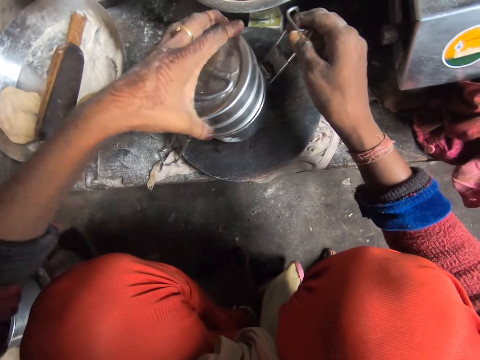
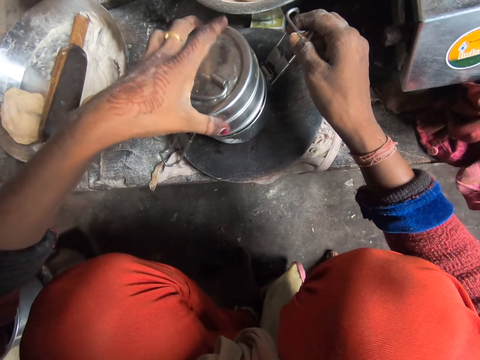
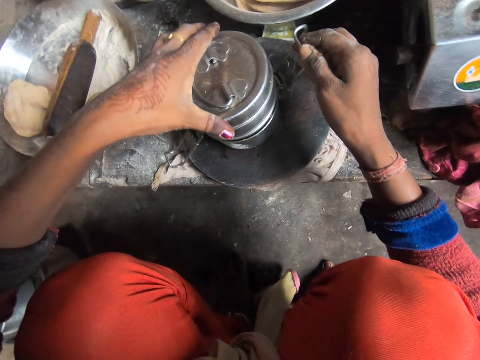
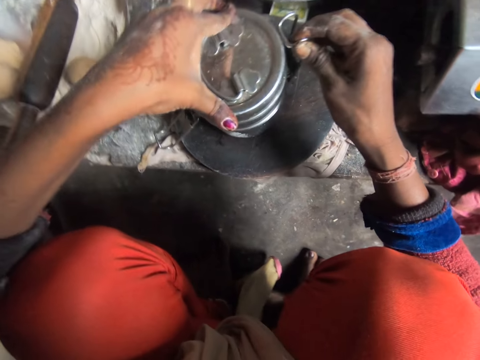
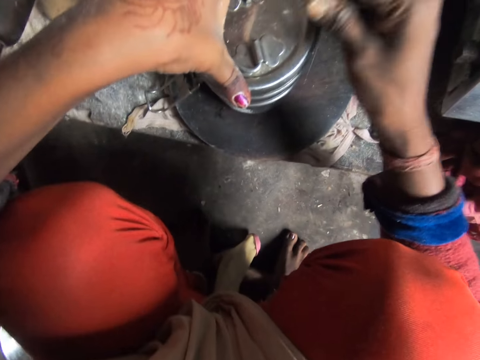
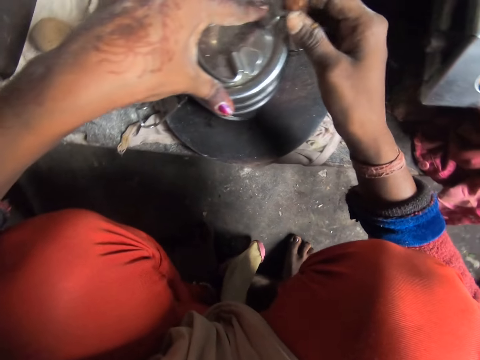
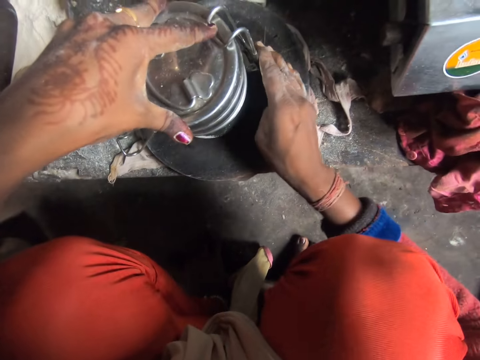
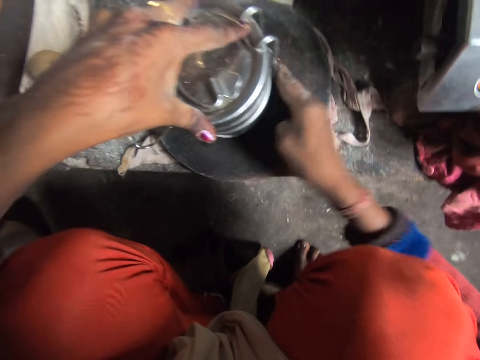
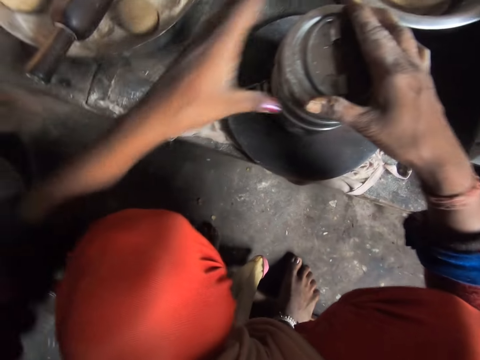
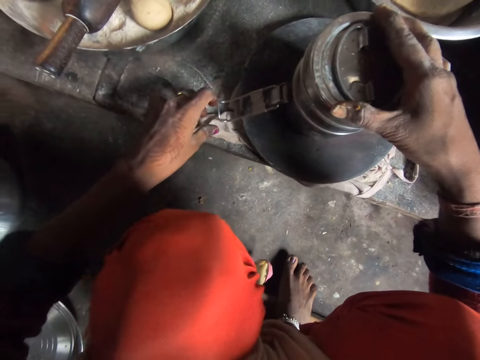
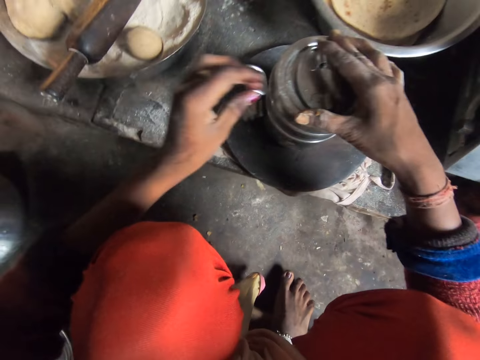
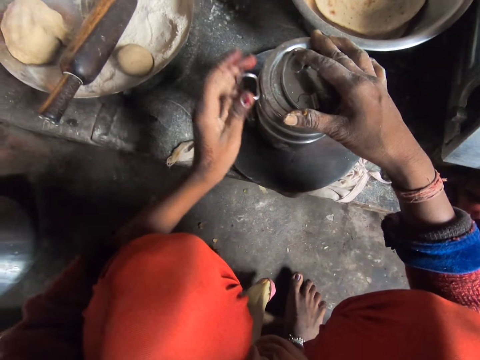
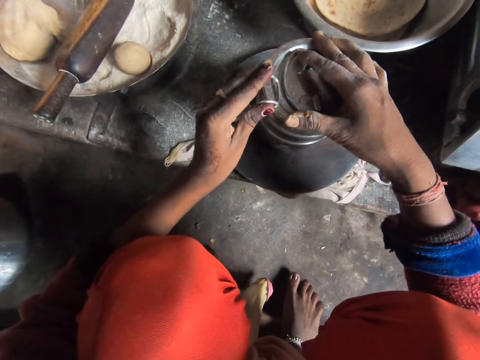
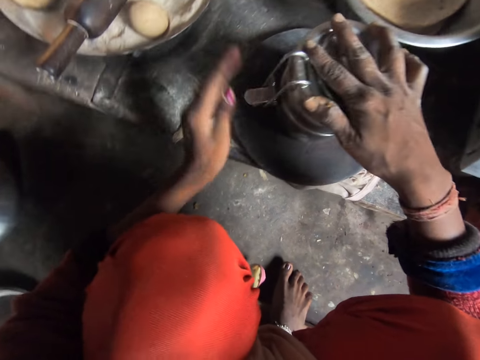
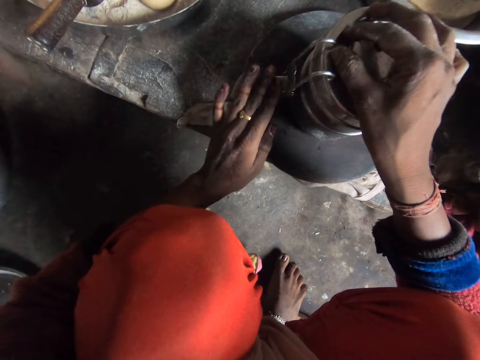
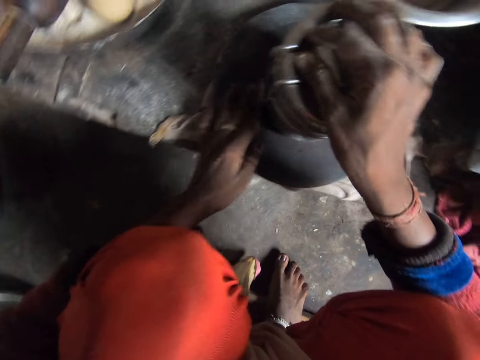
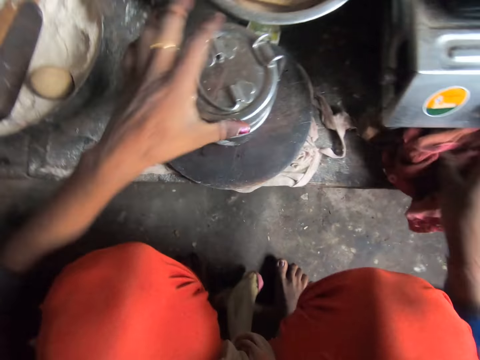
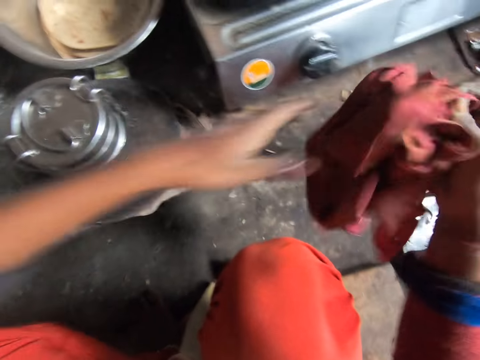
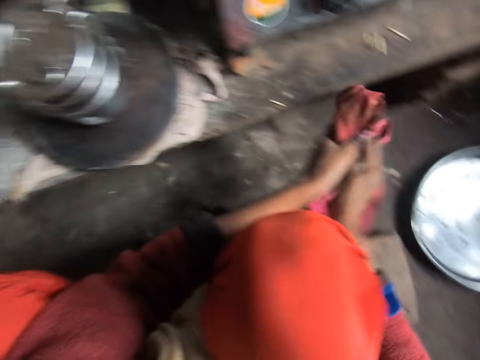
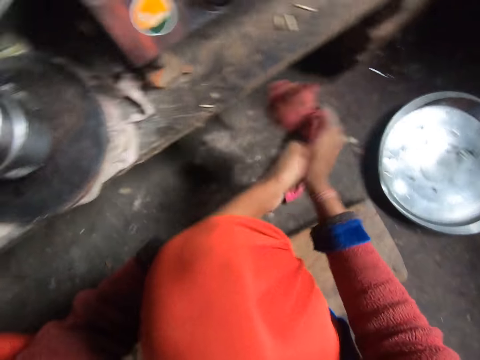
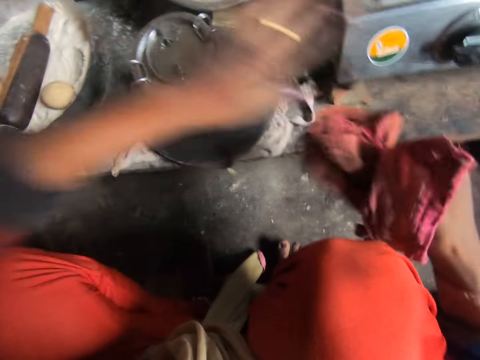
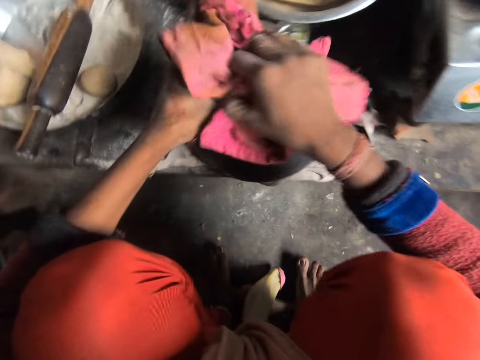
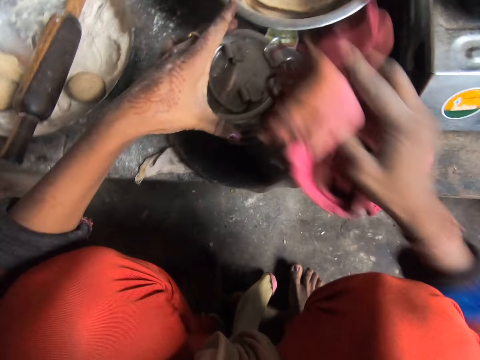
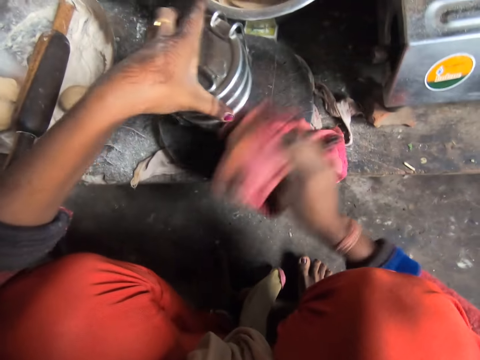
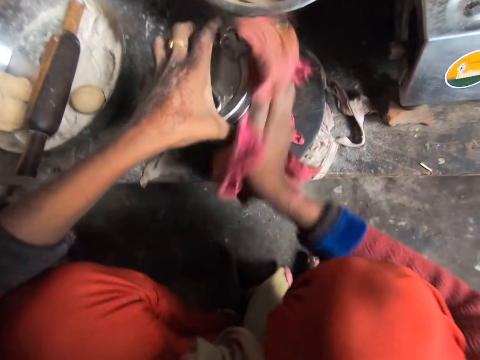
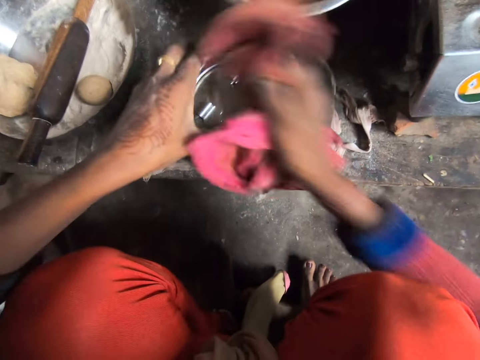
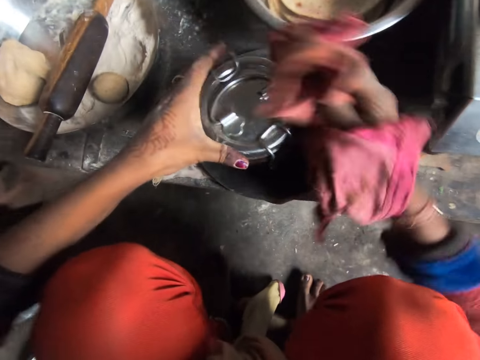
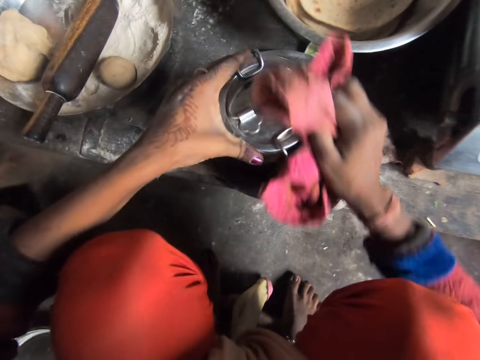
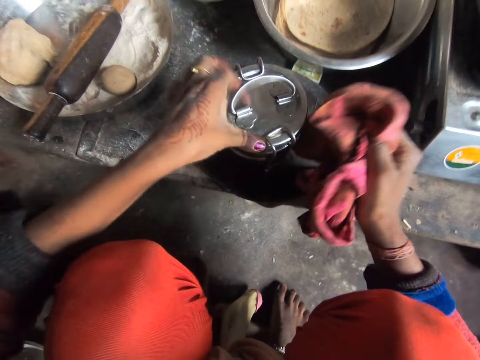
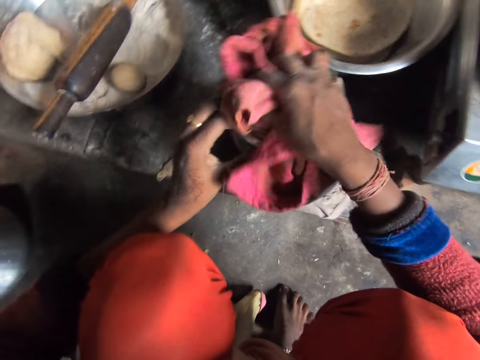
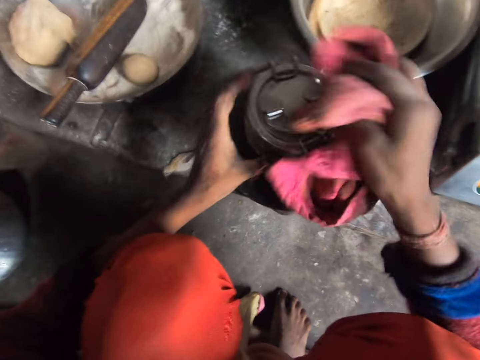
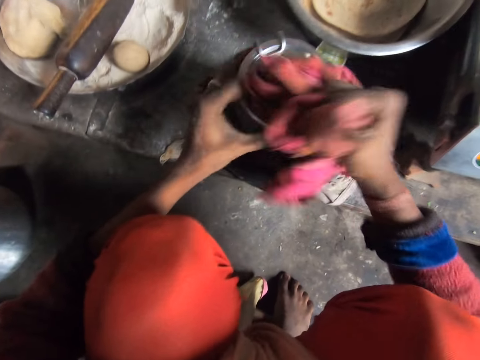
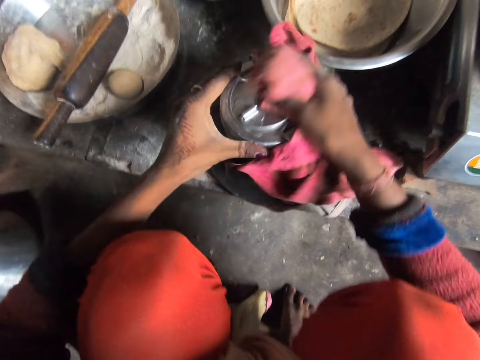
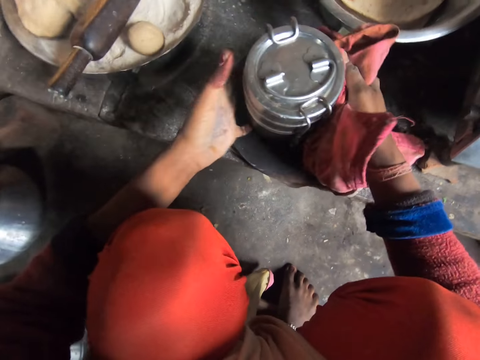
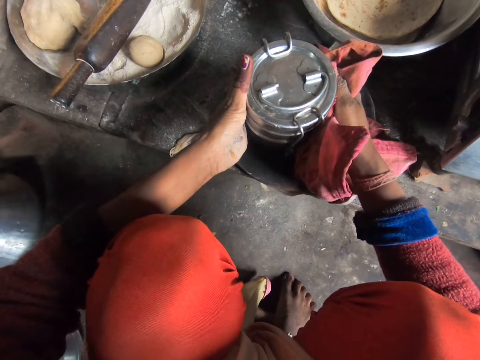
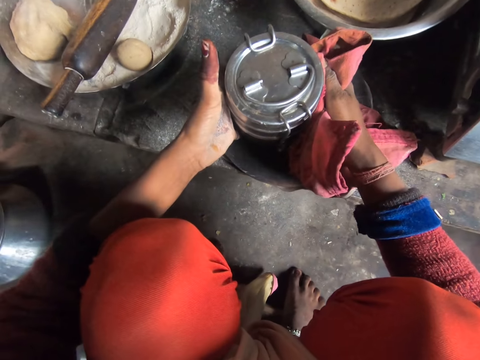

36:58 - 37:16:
The camera wearer hooks the flask. She picks up the piece of cloth from the cabinet. She cleans her hands with the piece of cloth. She cleans the flask with the piece of cloth. She interacts with a man.

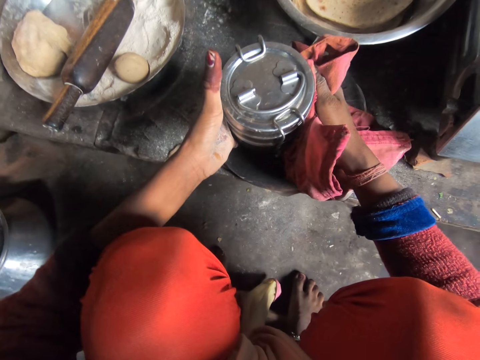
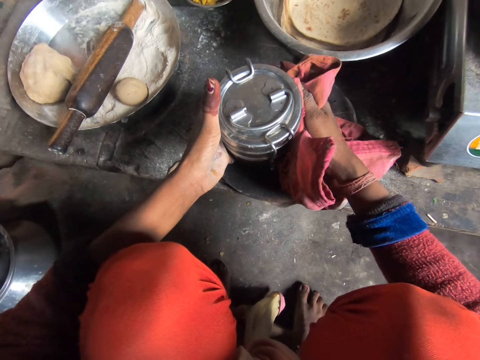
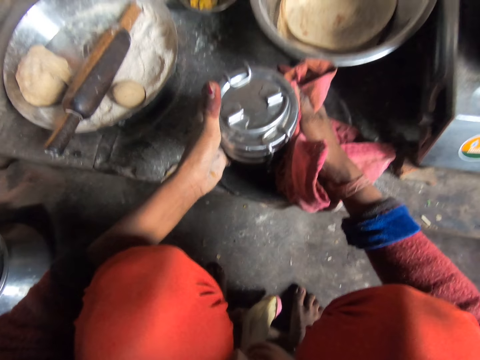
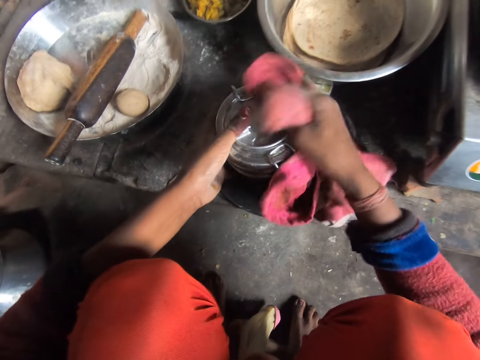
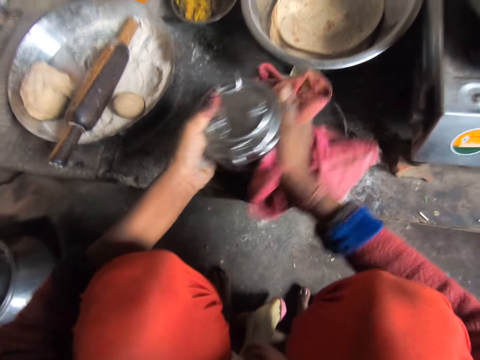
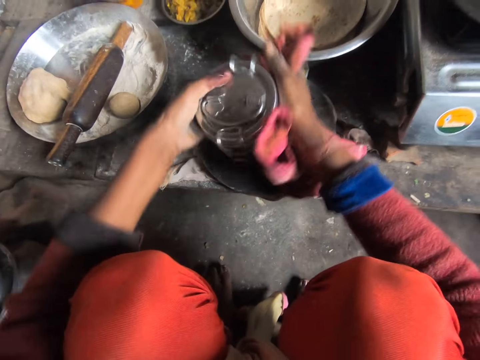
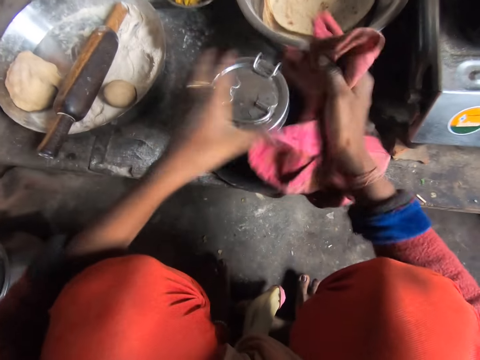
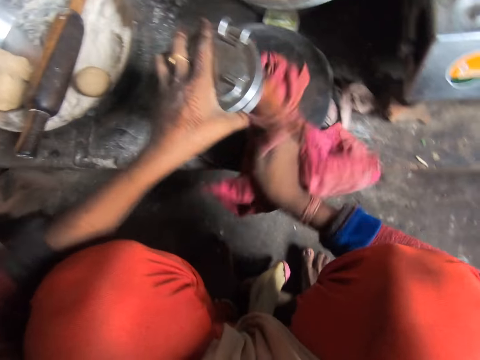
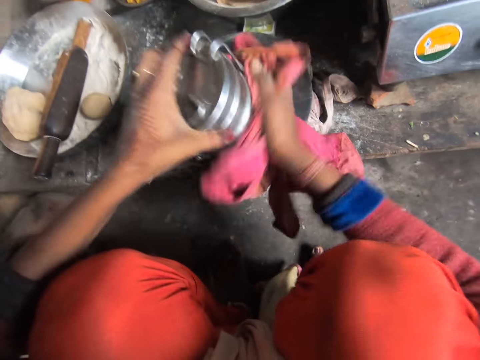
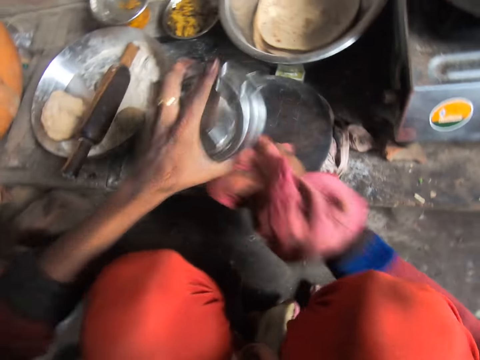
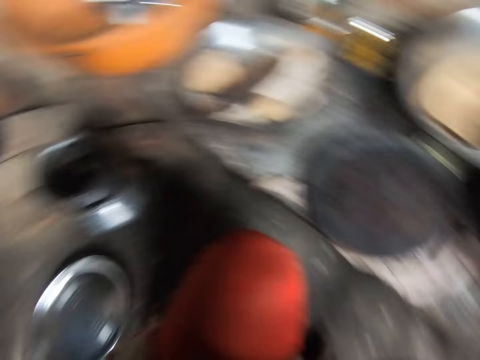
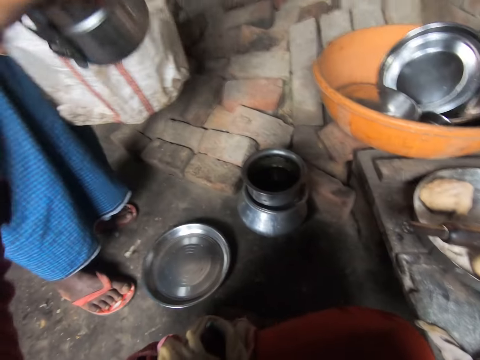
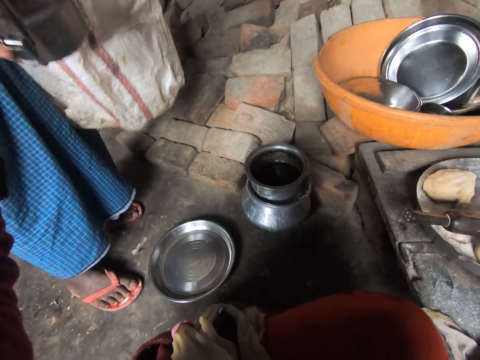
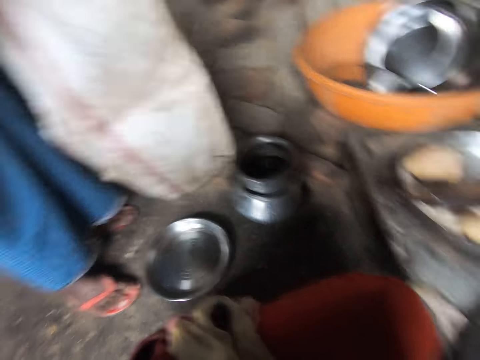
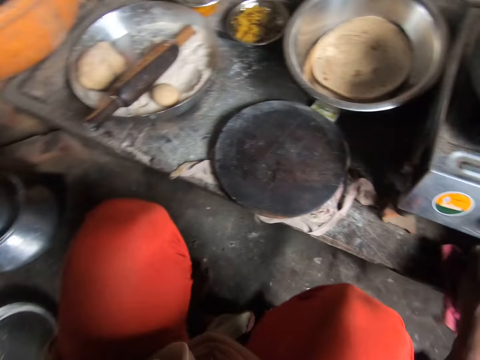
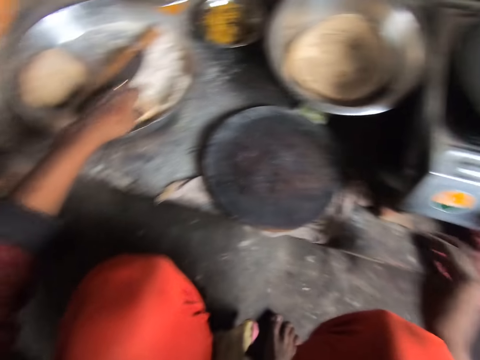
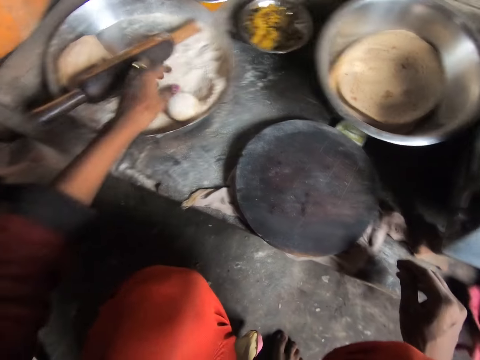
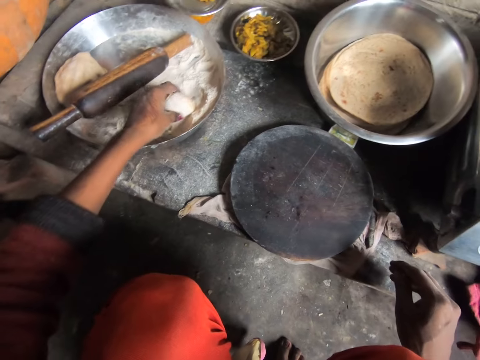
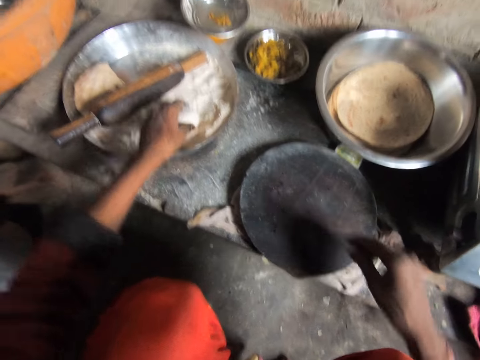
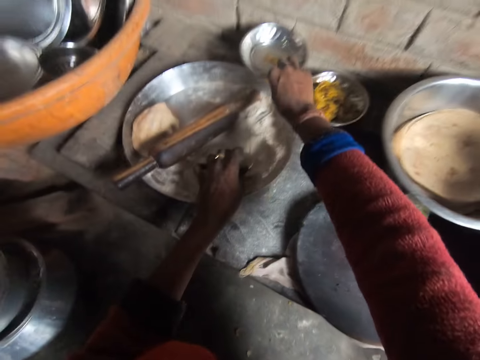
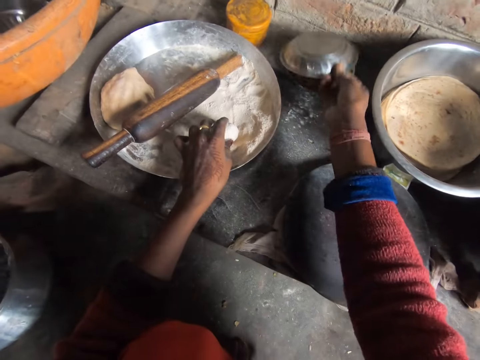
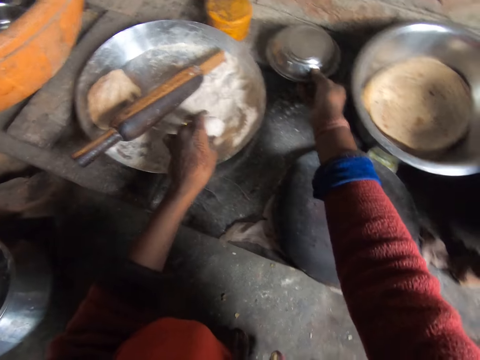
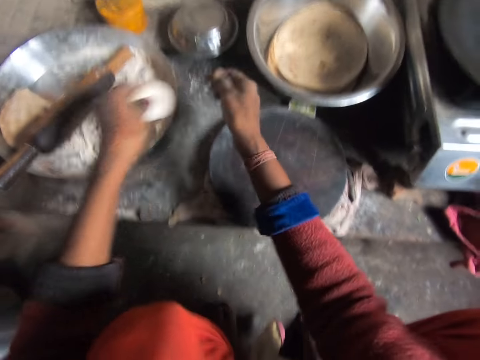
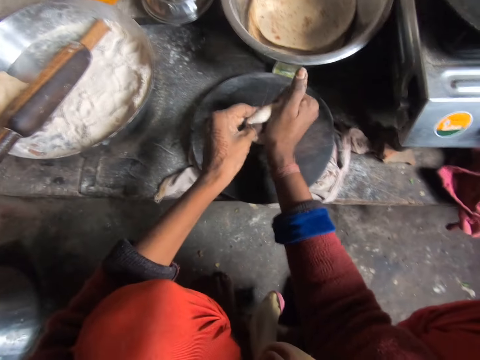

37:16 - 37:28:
The camera wearer gives a man the aluminum lunch pot. The man takes the aluminum lunch pot. The camera wearer adds flour to the pancake crust in the bowl. She takes a piece of dough. She covers the chickpea in the plate. She dips it in wheat flour. She flattens the pancake crust with her hands.
